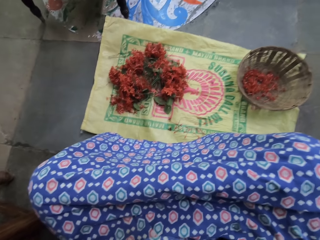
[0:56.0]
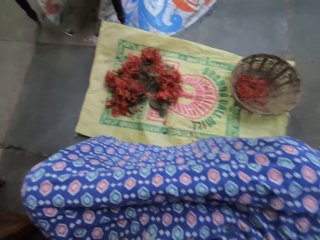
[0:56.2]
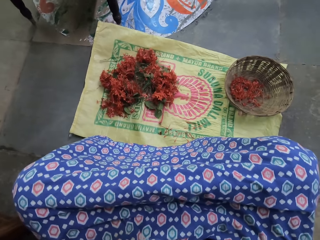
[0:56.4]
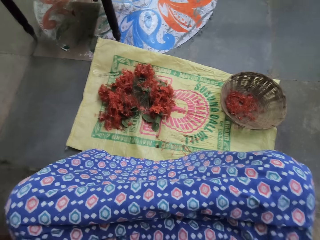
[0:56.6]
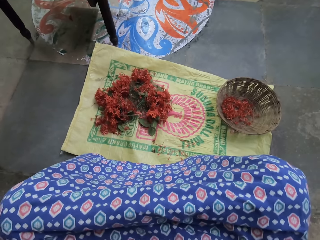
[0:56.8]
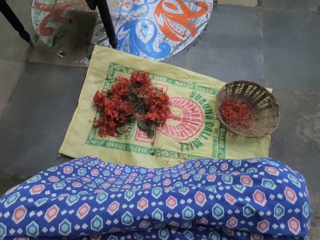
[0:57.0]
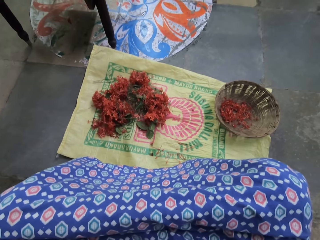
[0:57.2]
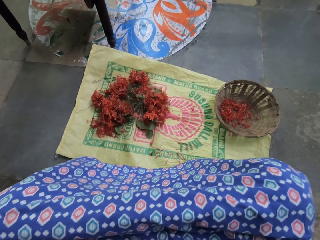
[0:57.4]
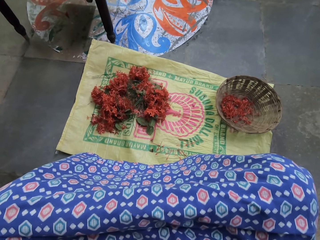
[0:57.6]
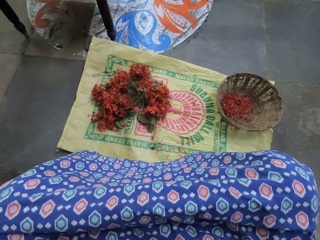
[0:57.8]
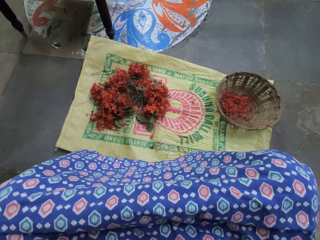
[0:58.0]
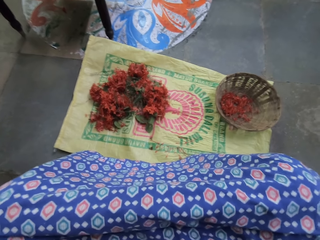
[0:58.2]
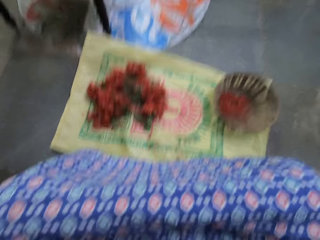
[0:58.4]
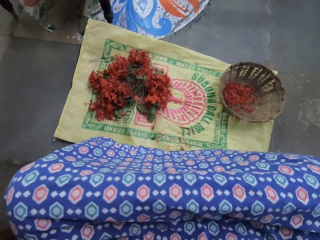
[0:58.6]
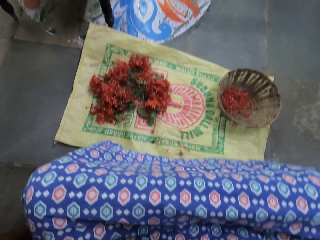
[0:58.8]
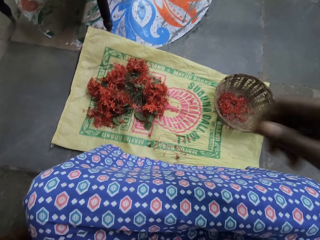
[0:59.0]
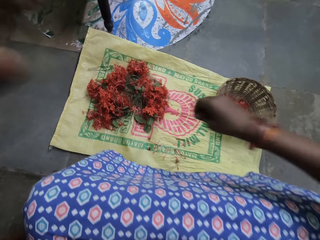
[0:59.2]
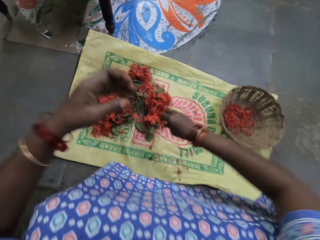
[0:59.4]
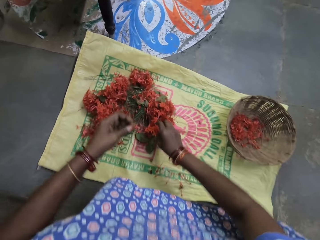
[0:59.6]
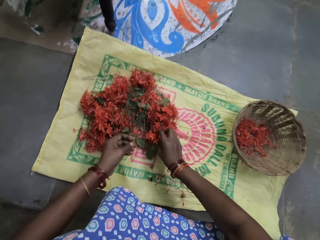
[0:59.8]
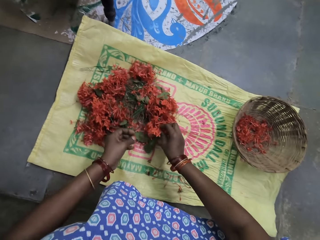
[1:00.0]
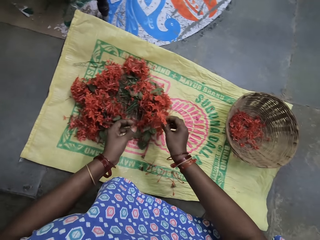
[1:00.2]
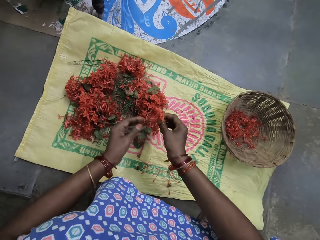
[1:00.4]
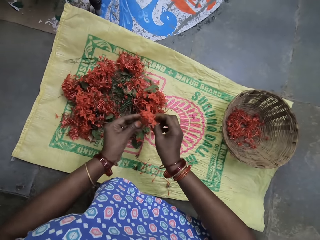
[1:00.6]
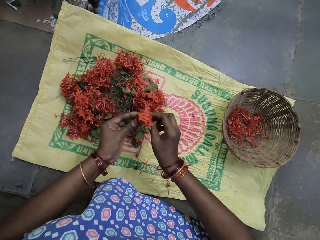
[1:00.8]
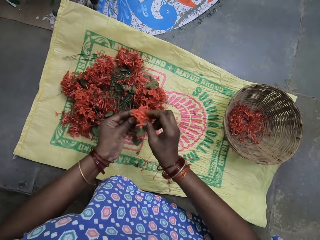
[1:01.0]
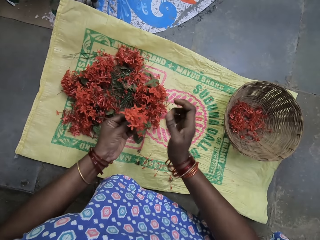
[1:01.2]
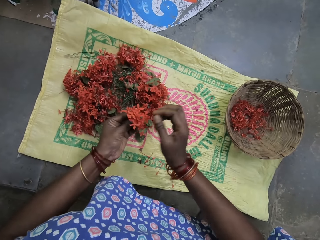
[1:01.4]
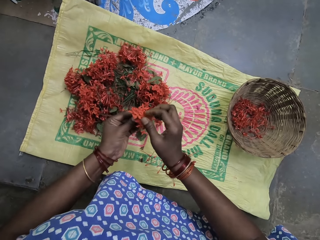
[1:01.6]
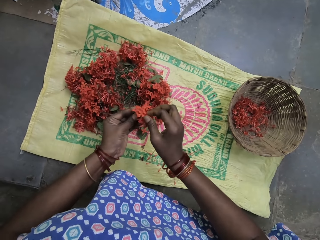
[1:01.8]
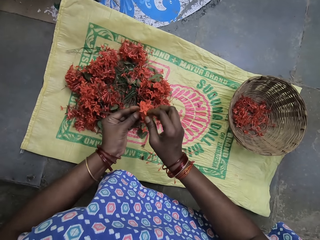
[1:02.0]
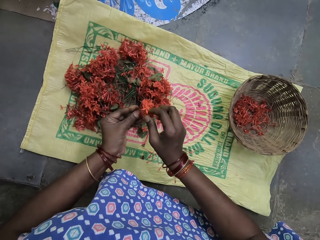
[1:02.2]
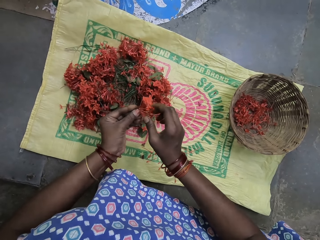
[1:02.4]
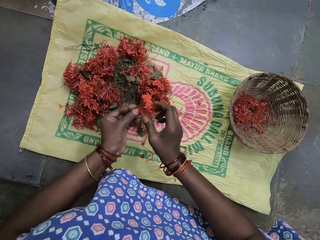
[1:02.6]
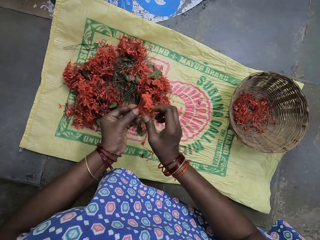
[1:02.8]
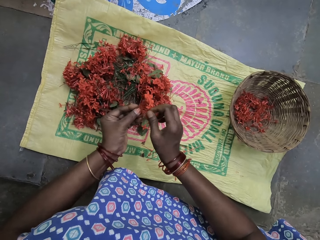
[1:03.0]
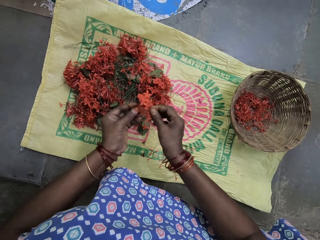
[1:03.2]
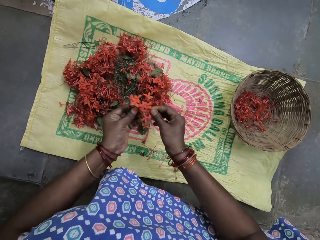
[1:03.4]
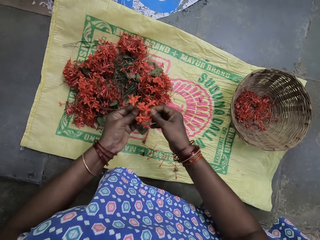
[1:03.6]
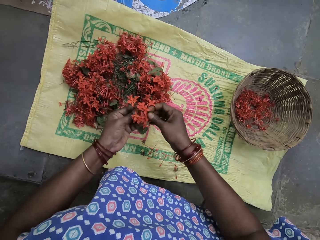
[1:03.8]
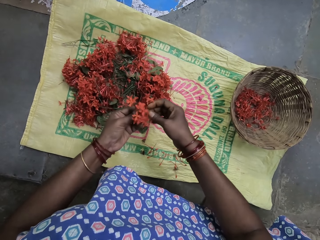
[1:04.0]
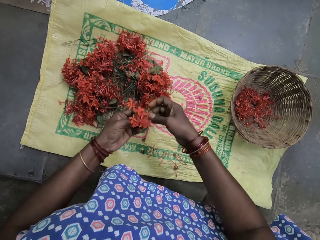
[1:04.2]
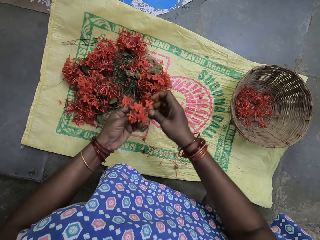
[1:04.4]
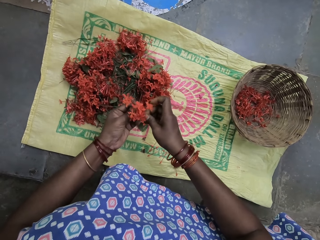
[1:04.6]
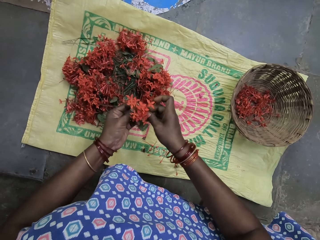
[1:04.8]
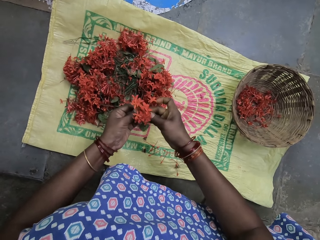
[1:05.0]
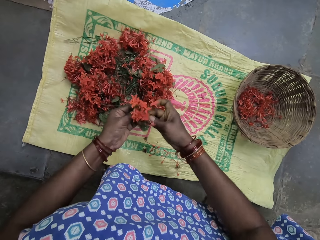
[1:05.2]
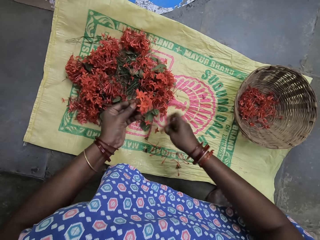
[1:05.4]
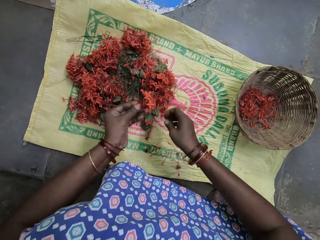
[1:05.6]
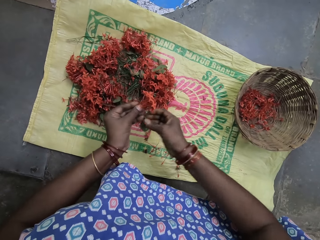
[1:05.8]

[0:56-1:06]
The camera wearer picks the flower stalk. They remove the leaves.

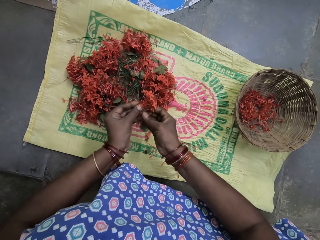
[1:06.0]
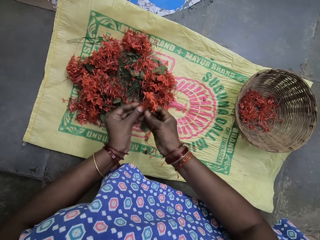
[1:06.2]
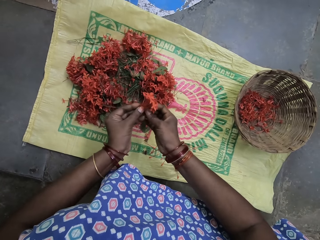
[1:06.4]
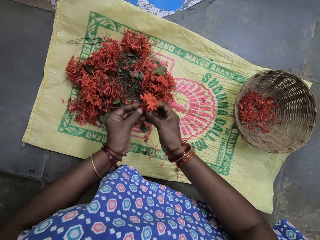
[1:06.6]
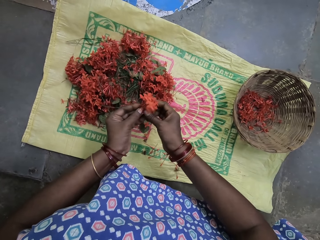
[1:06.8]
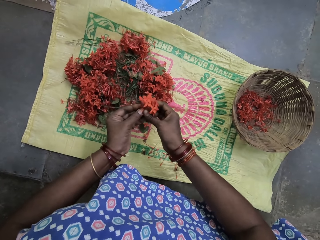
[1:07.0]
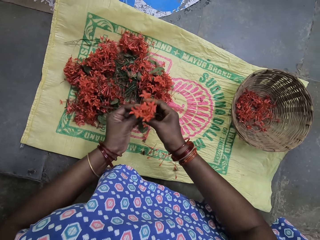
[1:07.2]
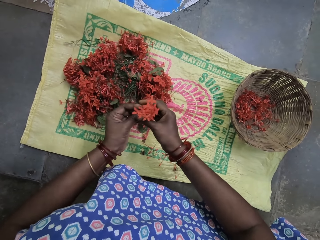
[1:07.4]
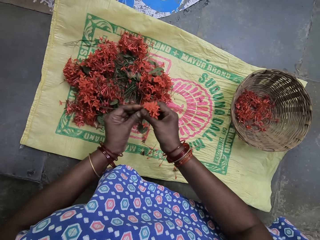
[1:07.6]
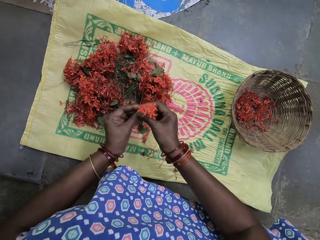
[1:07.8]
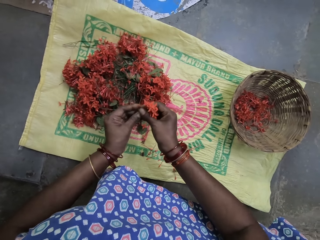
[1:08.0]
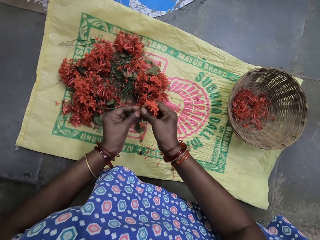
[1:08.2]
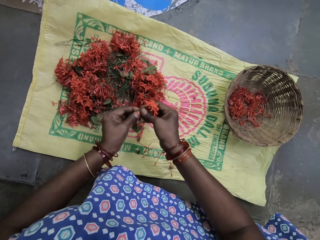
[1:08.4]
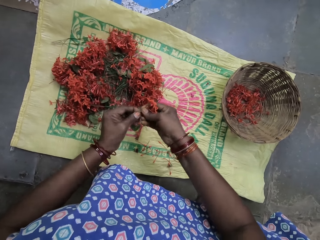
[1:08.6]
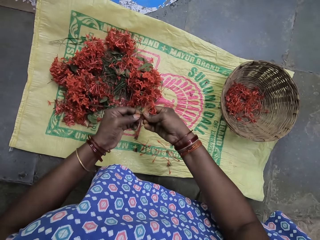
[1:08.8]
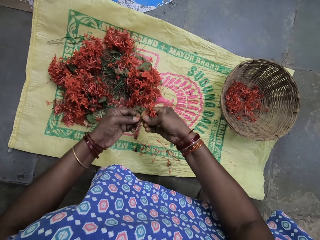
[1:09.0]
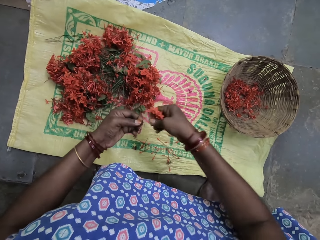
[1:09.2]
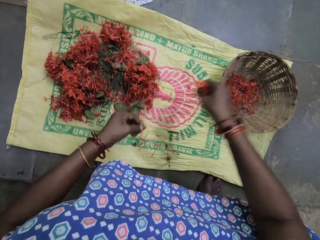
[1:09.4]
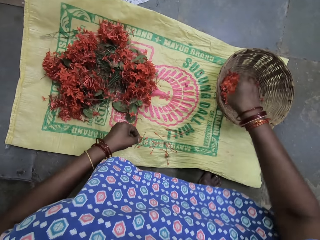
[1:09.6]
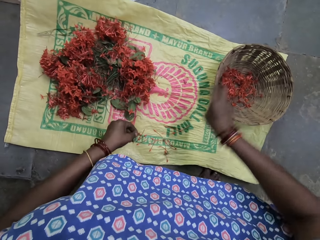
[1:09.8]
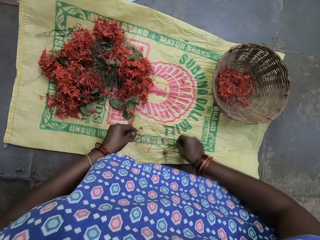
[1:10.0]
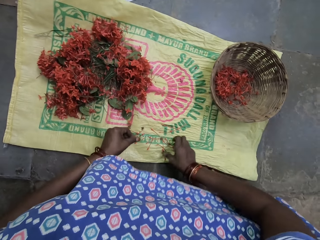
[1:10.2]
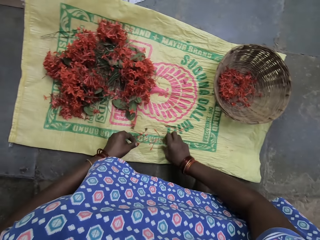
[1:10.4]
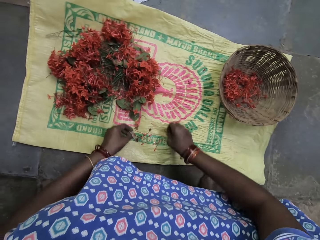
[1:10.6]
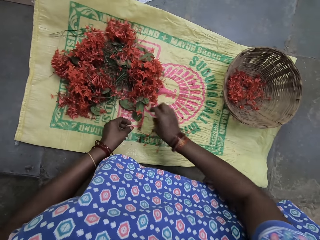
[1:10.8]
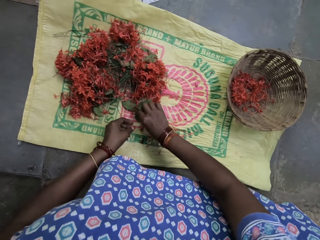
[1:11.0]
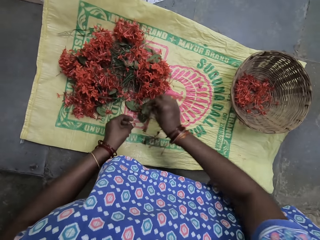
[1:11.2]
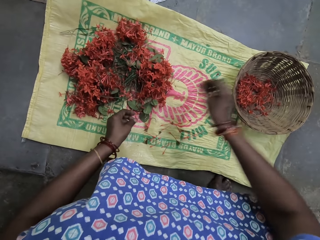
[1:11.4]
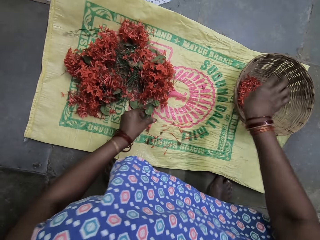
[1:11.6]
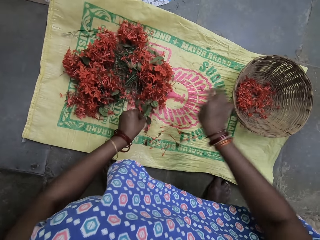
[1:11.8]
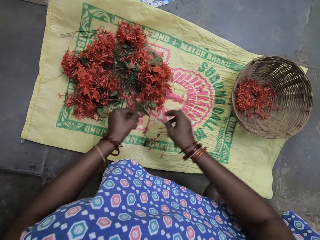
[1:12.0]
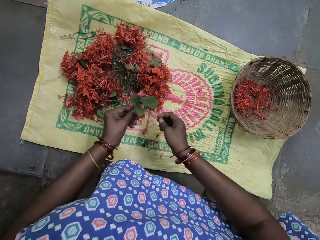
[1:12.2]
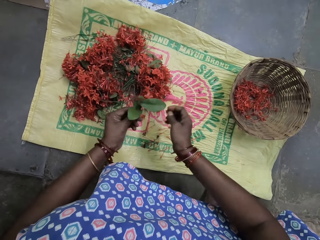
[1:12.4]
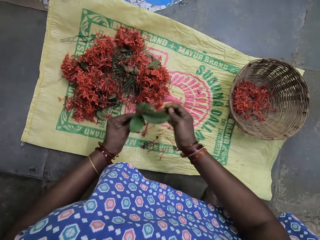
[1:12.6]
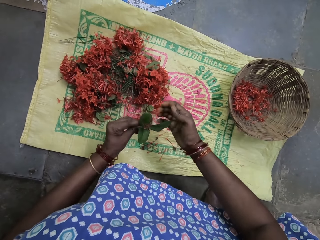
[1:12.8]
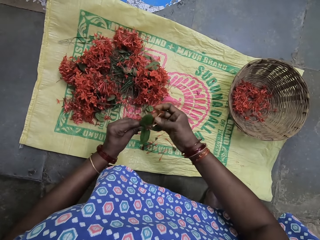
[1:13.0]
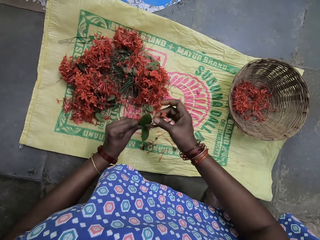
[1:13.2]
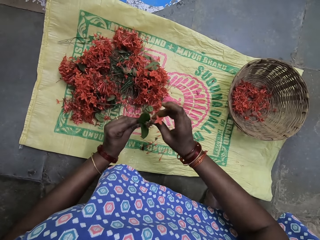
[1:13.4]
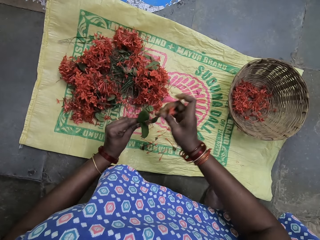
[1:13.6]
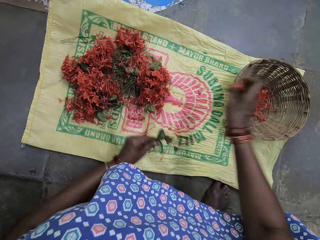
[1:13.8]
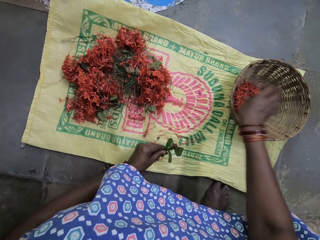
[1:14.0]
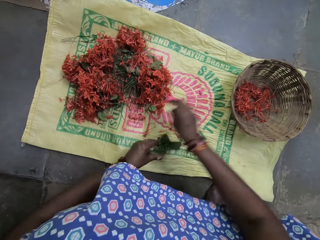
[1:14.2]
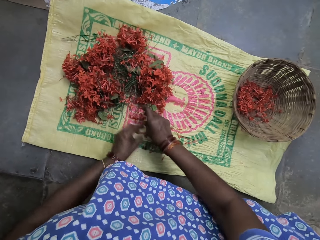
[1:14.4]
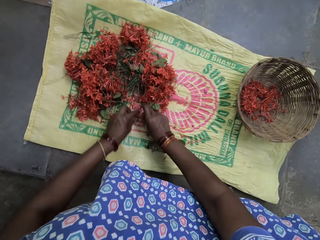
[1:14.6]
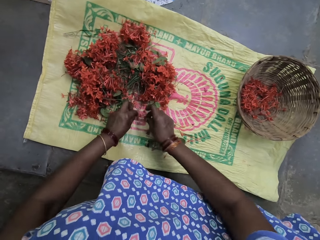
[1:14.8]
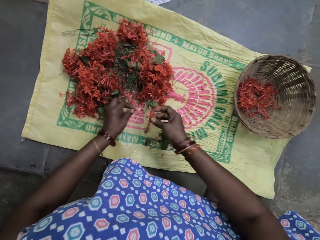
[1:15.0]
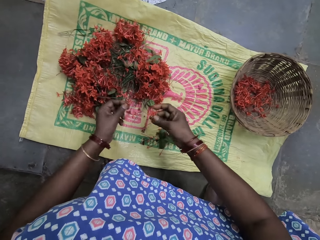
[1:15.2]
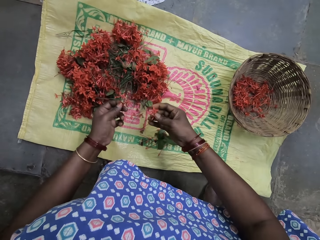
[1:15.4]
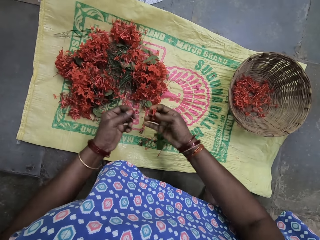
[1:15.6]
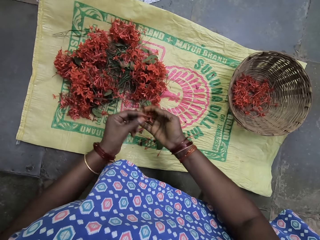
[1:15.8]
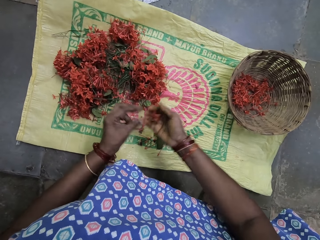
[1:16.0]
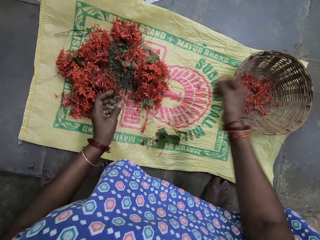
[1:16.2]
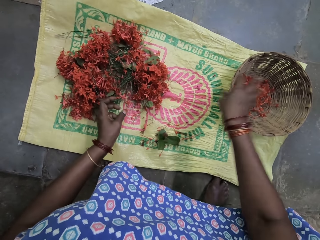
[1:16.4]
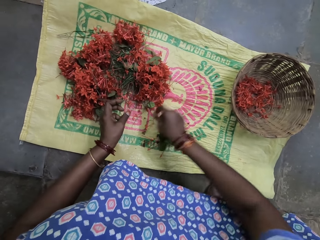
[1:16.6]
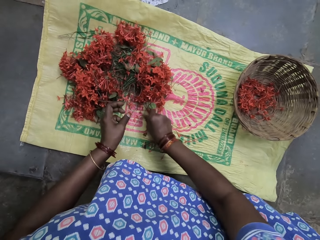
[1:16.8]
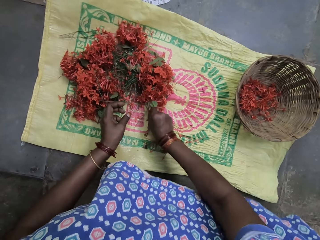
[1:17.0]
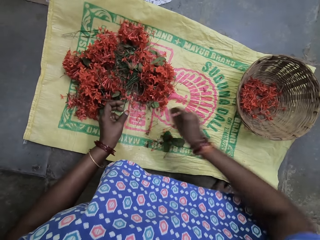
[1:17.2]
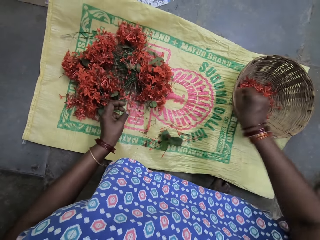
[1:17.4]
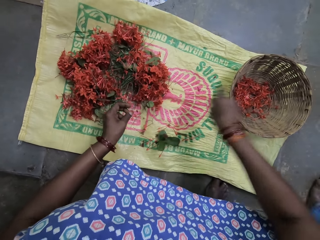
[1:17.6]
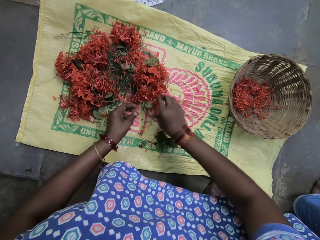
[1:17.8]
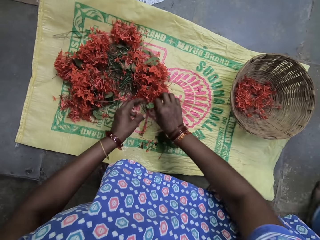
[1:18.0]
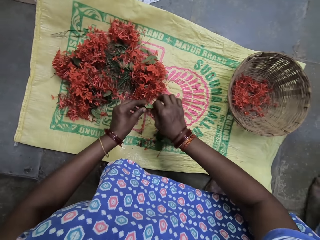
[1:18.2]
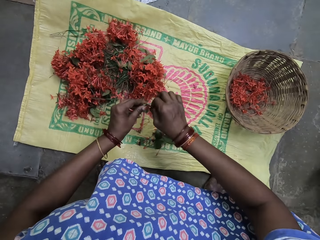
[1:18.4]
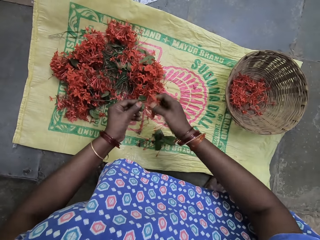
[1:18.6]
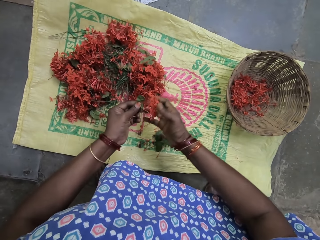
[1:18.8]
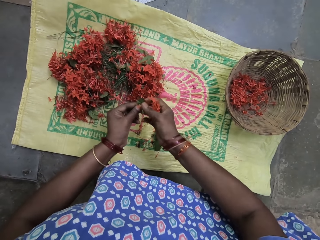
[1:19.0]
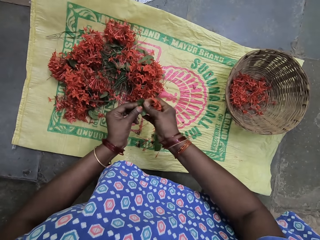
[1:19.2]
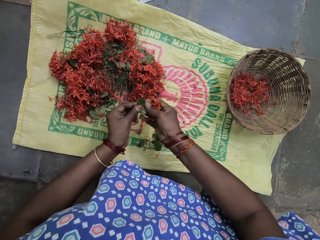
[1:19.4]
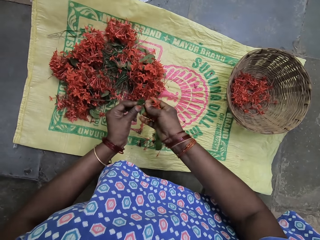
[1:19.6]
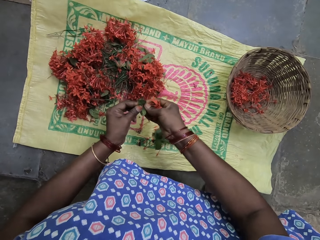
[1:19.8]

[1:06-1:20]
The camera wearer plucks the flower petals. They drop the leaves in a basket. They move the stems on the sack. They pick a leaf. They drop the leaf in the basket. They pick a plant. They remove the leaves. They drop the leaves in the basket. They pick the plant. They check the plant. They drop the leaves in the basket. They pick the leaf. They drop the leaves in the basket. They pick the plant.
